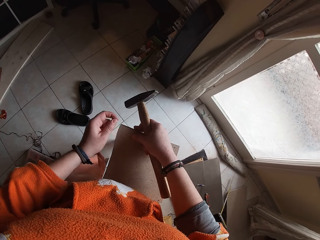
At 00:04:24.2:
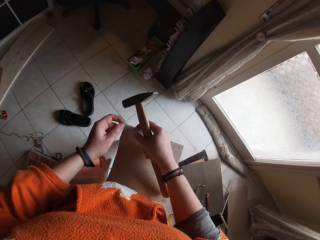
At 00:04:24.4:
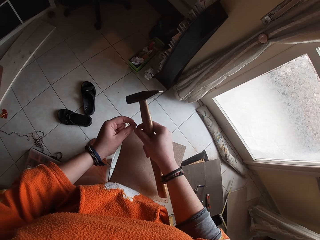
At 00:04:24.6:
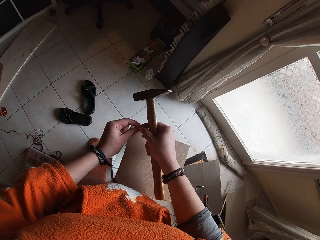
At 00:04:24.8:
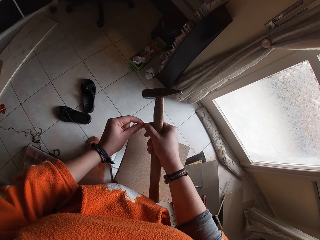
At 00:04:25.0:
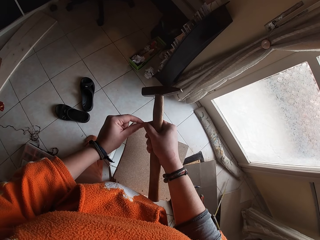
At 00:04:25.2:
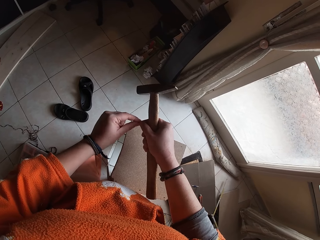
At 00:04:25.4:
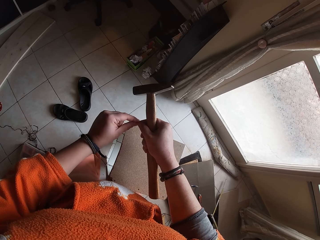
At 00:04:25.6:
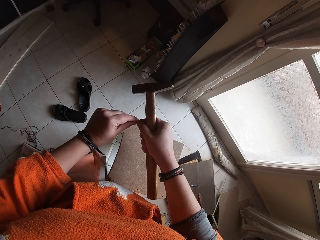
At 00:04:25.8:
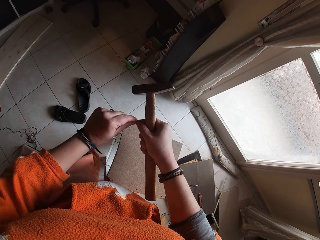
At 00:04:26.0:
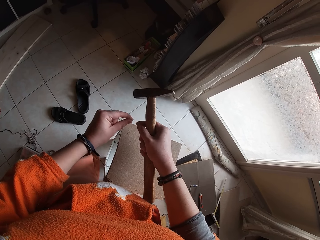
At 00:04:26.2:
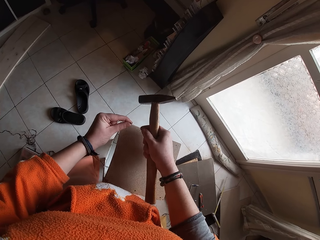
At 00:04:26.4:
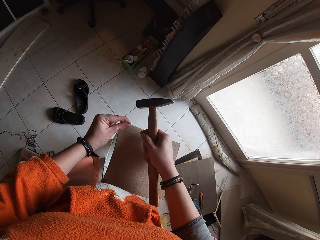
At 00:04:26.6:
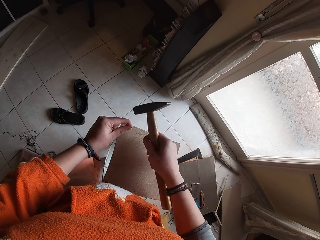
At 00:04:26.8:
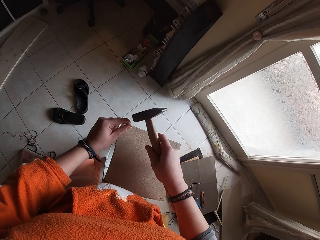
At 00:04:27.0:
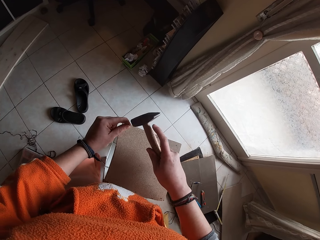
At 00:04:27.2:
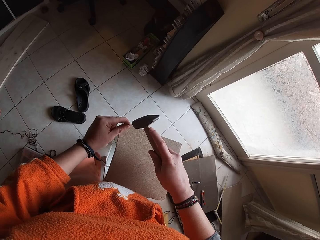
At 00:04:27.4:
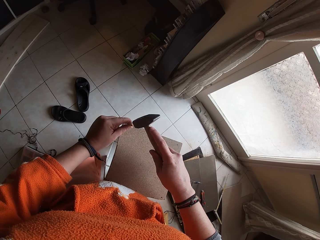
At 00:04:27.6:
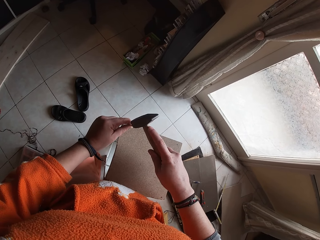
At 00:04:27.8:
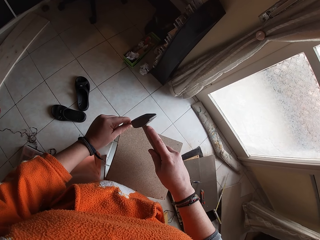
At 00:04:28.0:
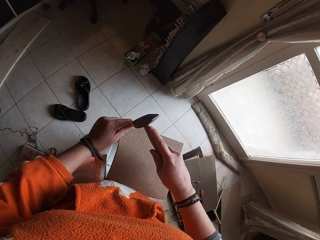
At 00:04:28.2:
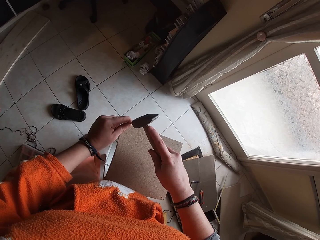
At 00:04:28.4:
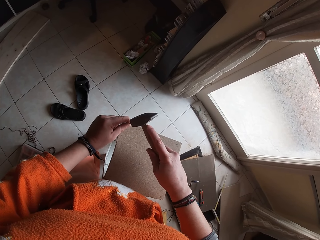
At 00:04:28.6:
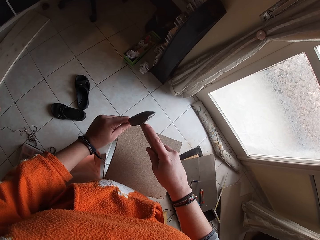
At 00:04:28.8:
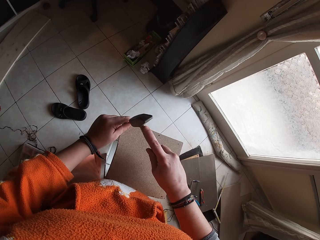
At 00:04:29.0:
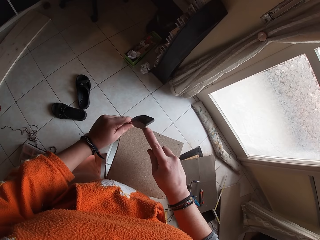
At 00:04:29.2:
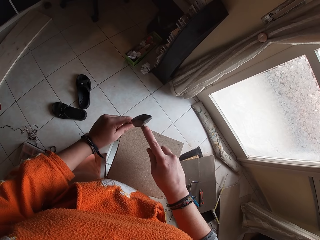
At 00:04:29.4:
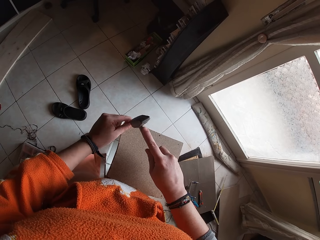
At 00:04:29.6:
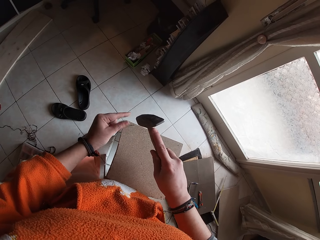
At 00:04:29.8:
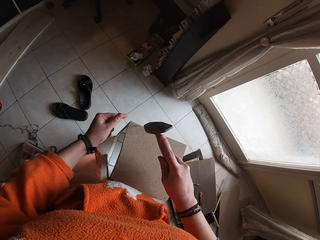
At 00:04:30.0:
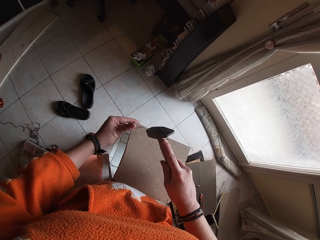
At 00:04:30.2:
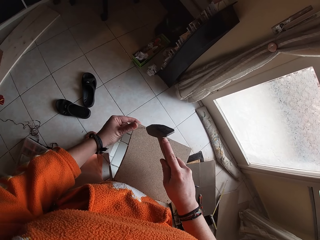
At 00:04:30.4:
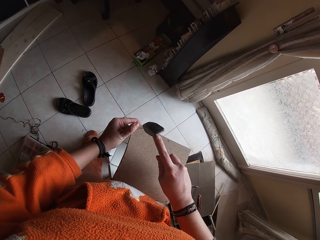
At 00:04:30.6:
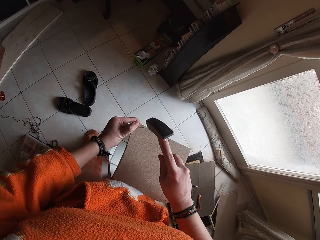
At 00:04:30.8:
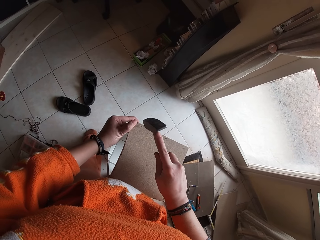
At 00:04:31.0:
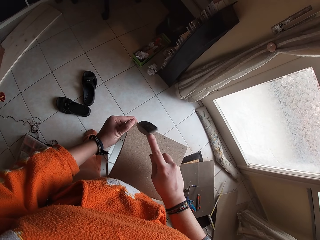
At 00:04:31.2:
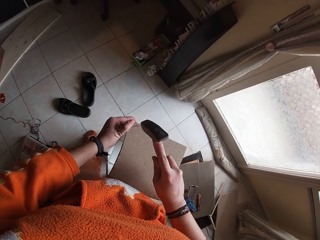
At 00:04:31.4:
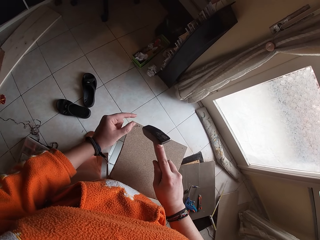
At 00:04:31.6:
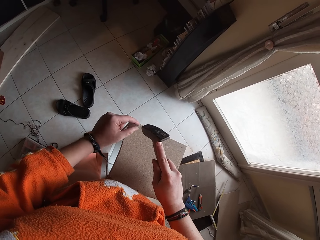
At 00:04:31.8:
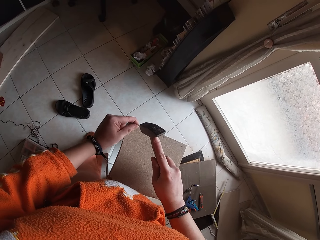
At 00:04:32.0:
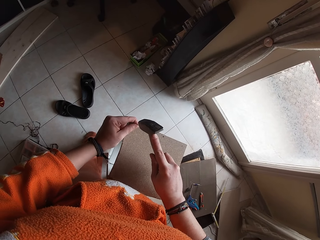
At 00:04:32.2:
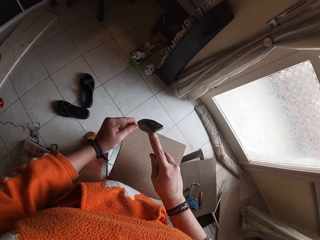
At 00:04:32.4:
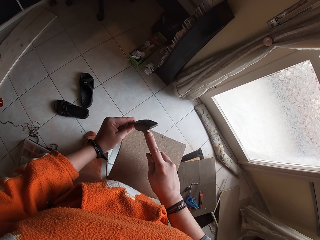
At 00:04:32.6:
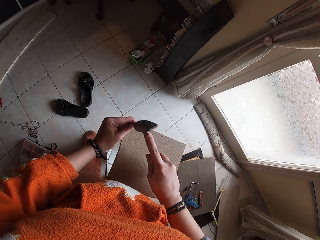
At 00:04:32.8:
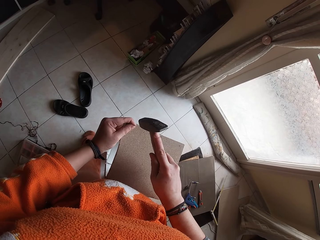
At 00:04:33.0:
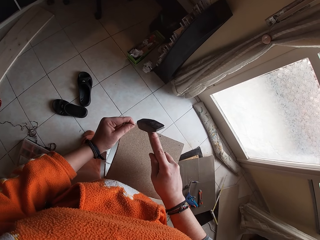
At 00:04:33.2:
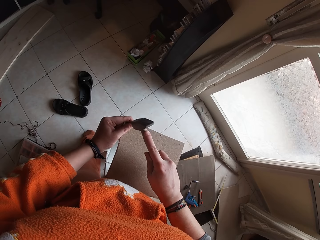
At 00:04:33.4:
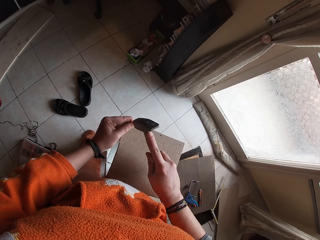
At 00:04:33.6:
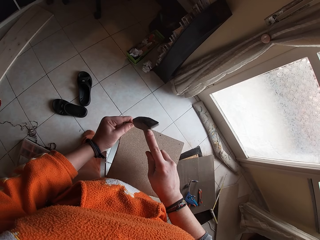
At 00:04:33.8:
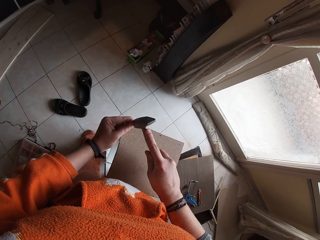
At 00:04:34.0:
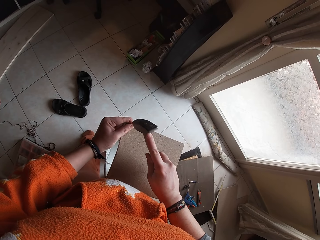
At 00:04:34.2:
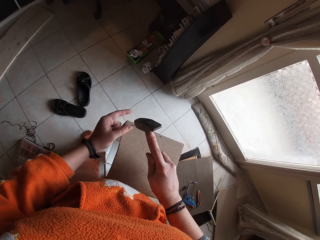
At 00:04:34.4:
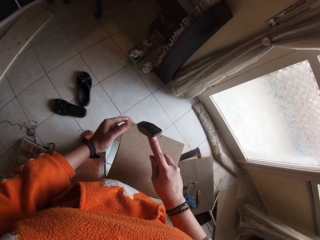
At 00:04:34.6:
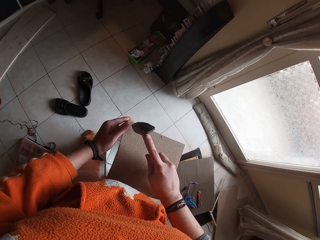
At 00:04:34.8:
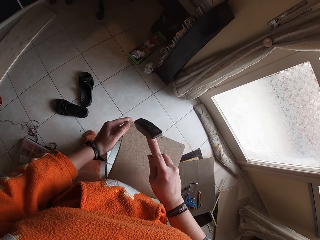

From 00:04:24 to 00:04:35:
The camera wearer holds the nail with both hands. She passes the nail to her left hand. She places the nail upright on the woodwork project with her left hand. She hits the nail with the hammer in her right hand.

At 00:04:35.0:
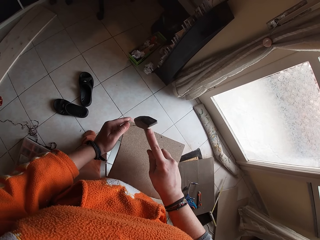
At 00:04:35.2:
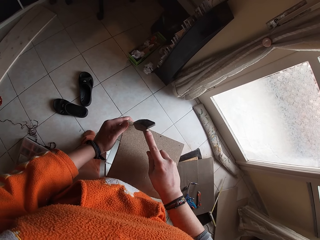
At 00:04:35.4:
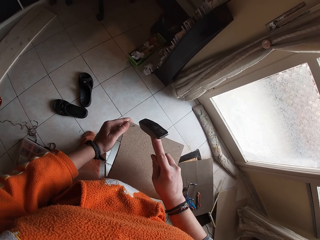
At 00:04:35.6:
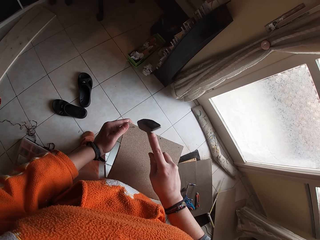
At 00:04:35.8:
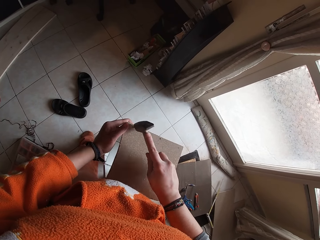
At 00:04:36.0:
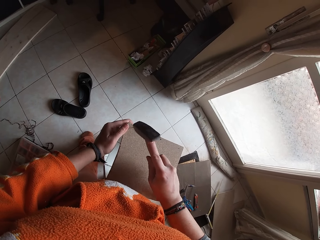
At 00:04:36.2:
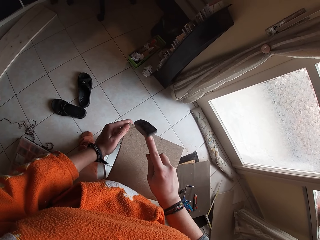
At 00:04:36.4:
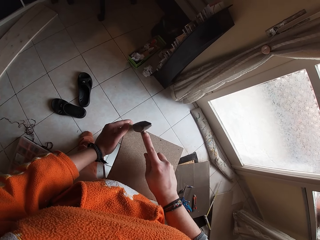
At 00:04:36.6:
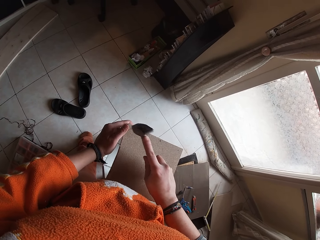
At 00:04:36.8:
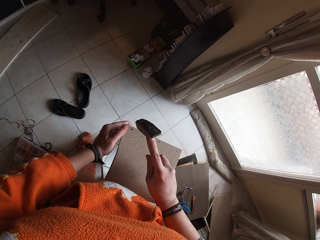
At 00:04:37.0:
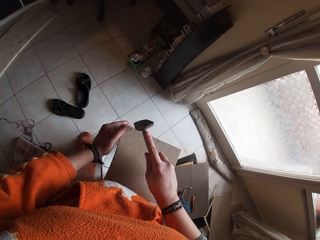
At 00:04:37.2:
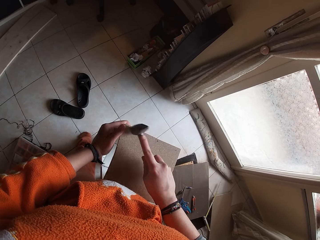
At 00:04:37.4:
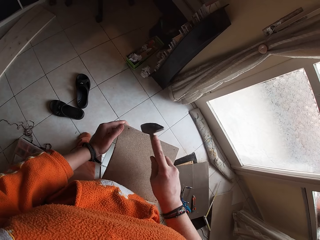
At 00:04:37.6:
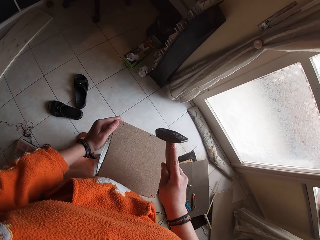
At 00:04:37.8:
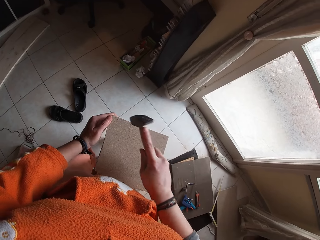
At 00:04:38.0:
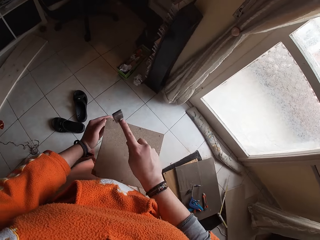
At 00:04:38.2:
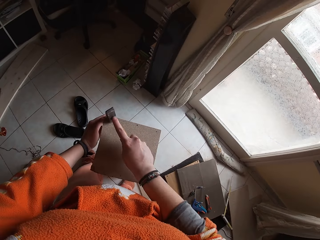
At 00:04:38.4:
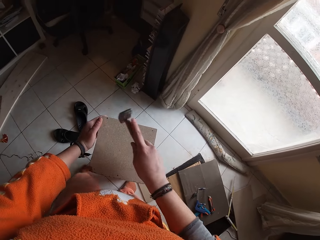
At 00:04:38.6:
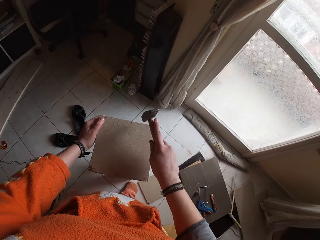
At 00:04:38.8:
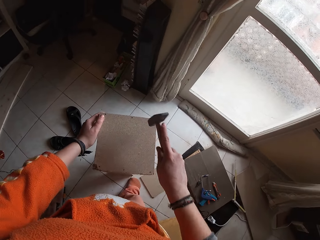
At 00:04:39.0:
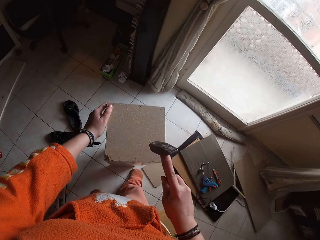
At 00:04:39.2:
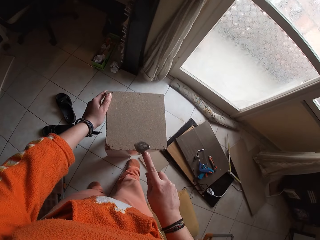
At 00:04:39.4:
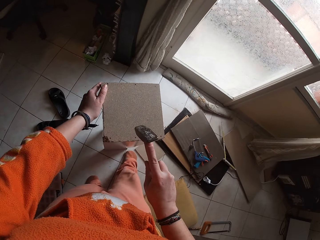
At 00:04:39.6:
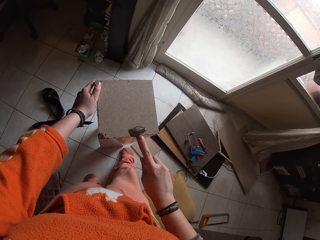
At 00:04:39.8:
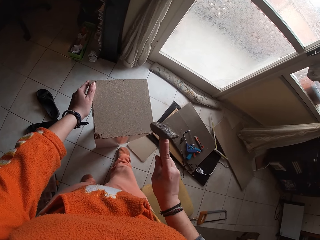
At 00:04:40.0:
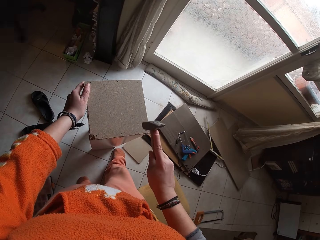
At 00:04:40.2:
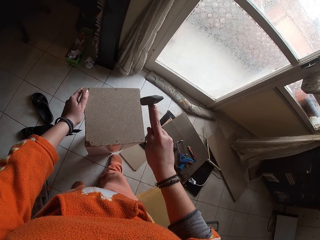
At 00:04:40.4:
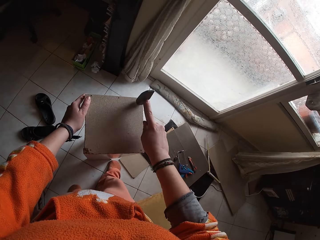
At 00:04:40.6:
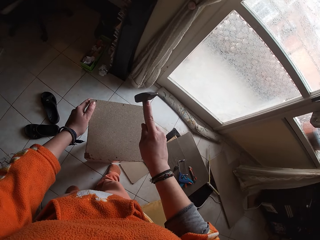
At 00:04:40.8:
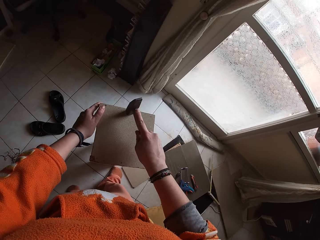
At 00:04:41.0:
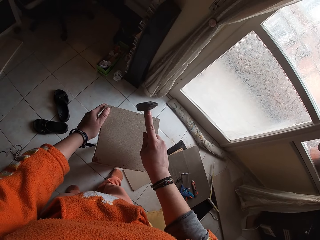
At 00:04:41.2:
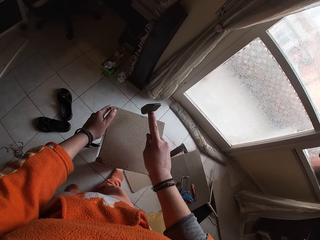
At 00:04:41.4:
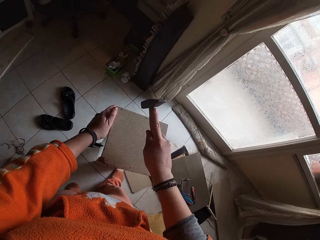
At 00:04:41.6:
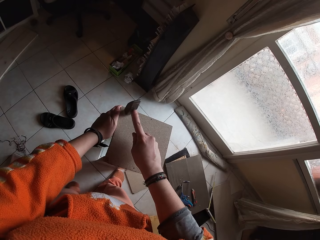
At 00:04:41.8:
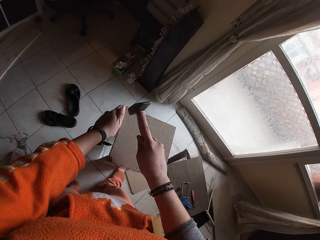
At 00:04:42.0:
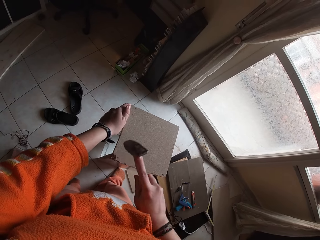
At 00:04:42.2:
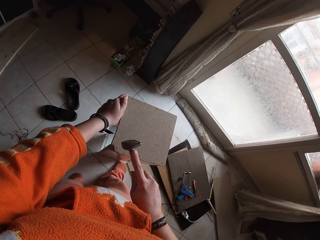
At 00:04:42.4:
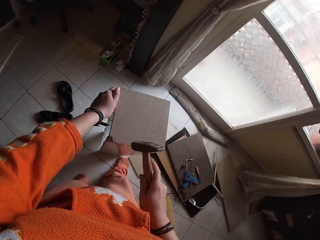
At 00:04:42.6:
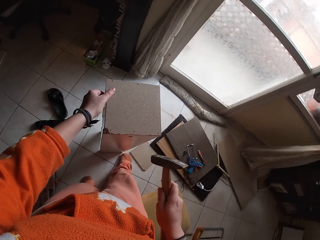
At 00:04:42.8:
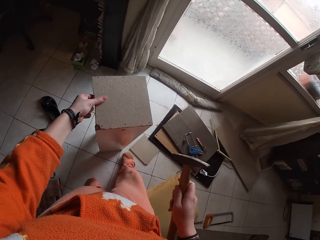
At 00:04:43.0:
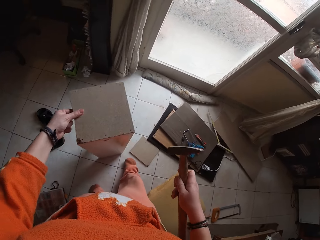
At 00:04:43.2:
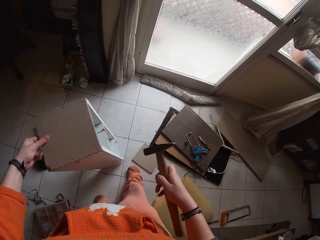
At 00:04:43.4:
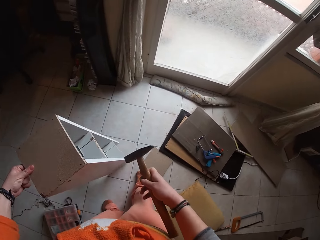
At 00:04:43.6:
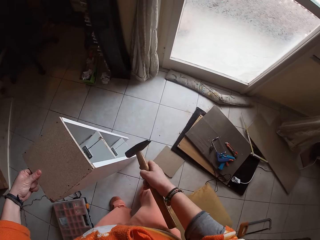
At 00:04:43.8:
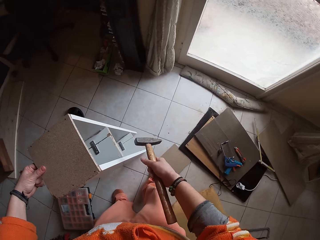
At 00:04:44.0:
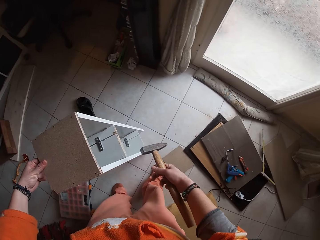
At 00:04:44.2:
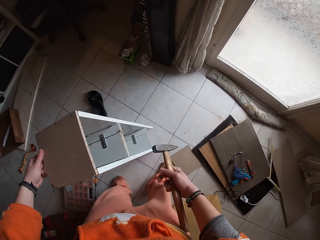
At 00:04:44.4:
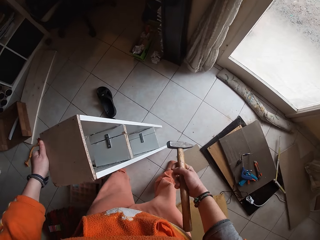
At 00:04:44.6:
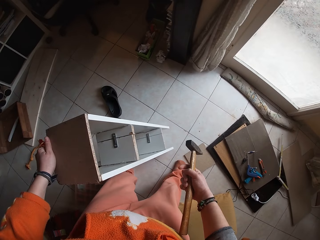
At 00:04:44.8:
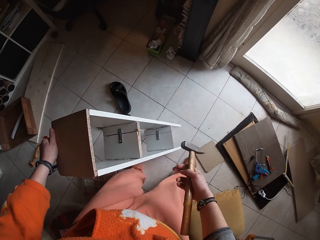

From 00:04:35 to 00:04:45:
The camera wearer hits the perimeter of the wooden piece with the hammer in her right hand. She bends the woodwork project with her left hand.
